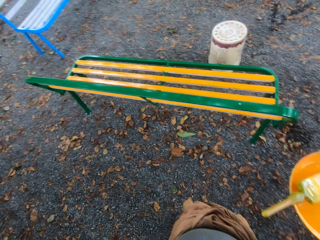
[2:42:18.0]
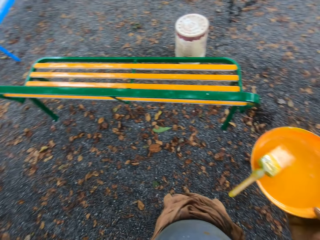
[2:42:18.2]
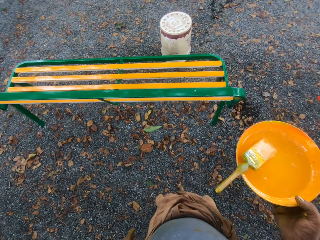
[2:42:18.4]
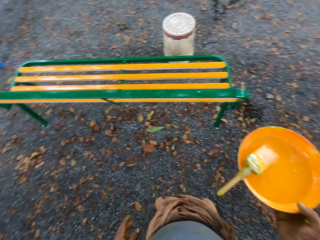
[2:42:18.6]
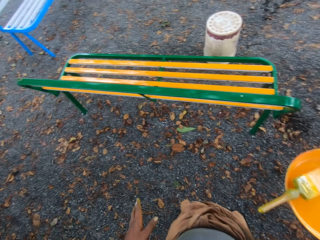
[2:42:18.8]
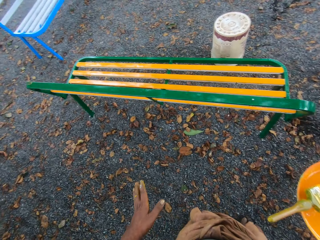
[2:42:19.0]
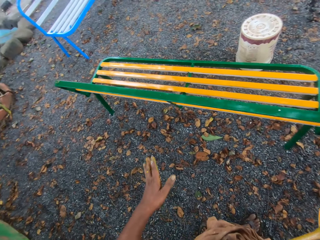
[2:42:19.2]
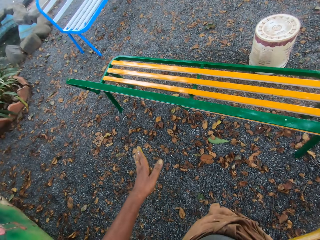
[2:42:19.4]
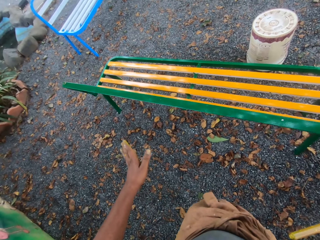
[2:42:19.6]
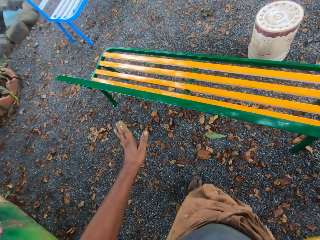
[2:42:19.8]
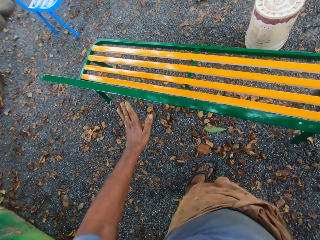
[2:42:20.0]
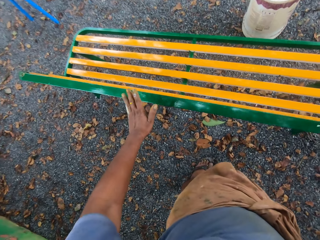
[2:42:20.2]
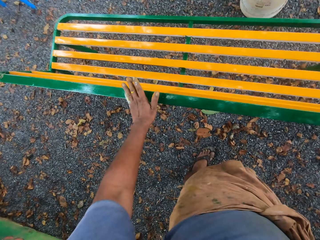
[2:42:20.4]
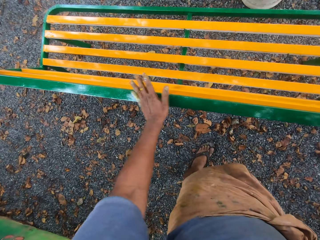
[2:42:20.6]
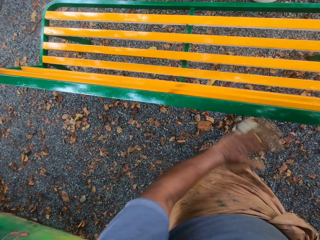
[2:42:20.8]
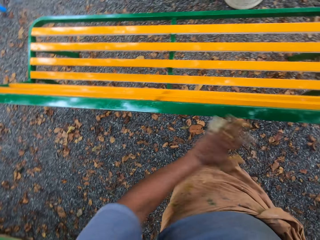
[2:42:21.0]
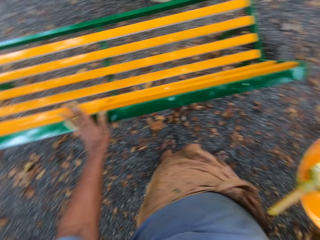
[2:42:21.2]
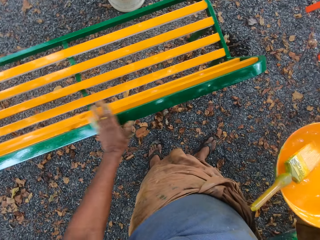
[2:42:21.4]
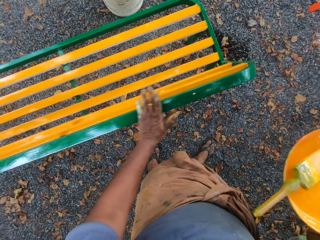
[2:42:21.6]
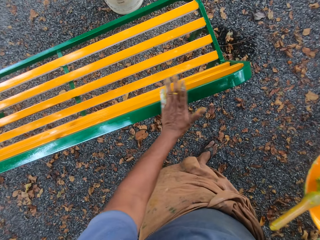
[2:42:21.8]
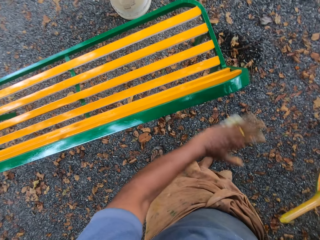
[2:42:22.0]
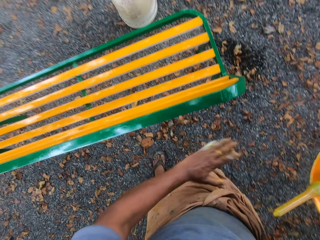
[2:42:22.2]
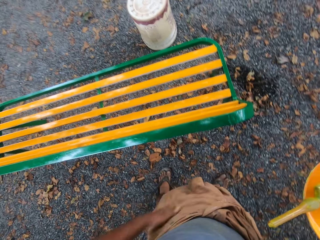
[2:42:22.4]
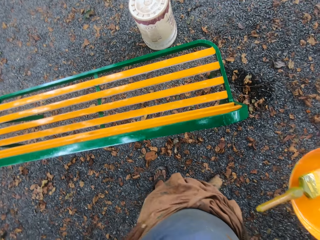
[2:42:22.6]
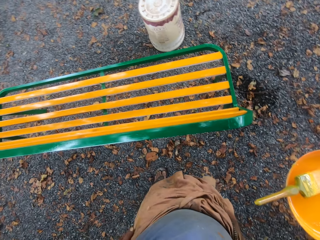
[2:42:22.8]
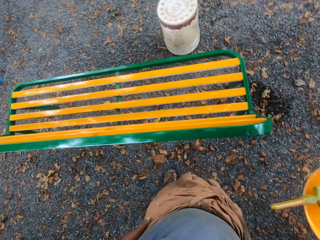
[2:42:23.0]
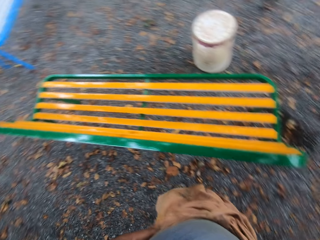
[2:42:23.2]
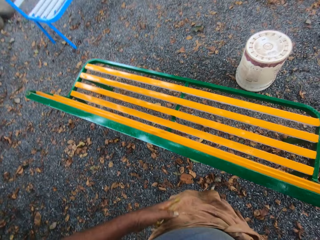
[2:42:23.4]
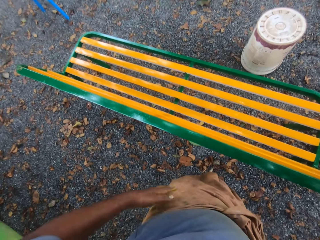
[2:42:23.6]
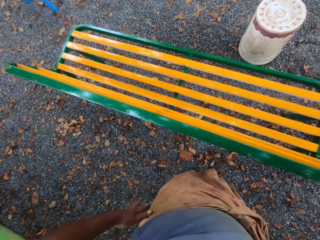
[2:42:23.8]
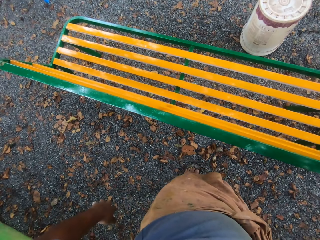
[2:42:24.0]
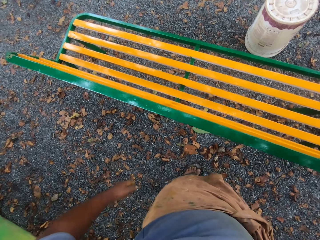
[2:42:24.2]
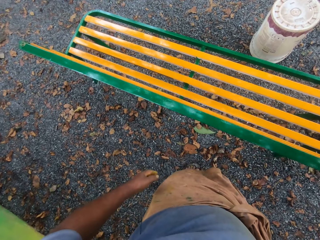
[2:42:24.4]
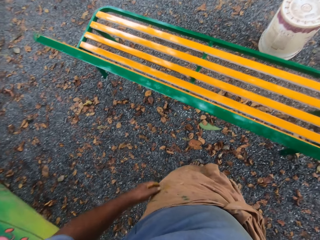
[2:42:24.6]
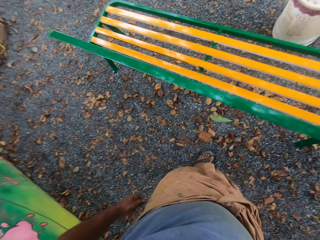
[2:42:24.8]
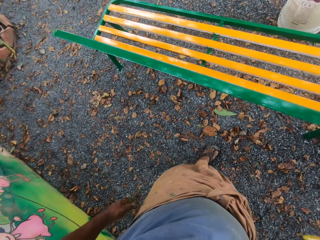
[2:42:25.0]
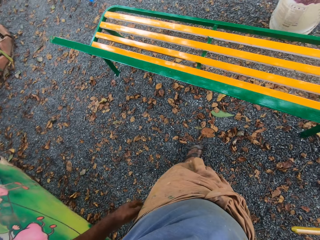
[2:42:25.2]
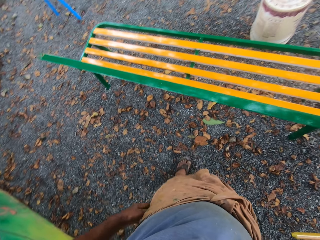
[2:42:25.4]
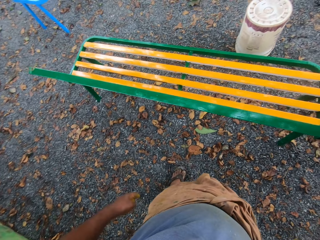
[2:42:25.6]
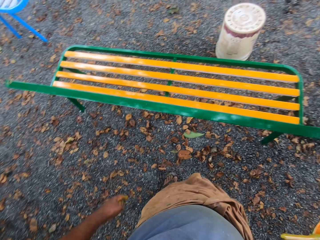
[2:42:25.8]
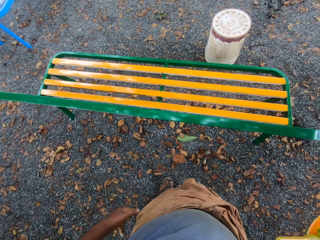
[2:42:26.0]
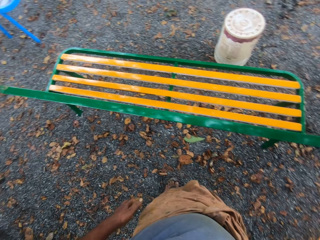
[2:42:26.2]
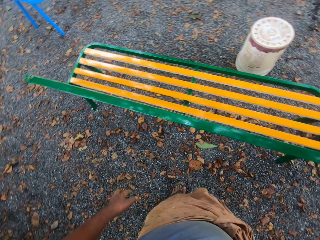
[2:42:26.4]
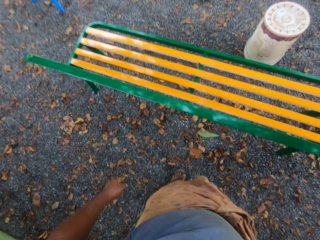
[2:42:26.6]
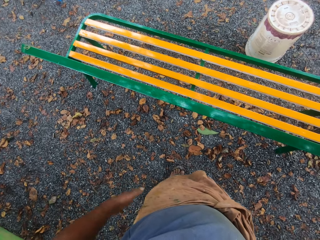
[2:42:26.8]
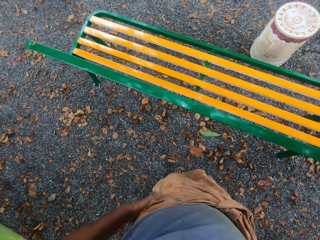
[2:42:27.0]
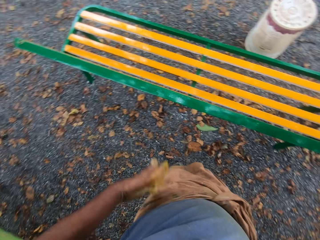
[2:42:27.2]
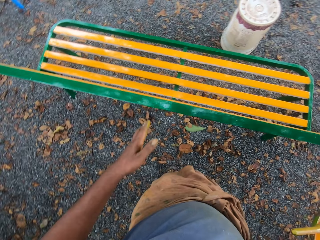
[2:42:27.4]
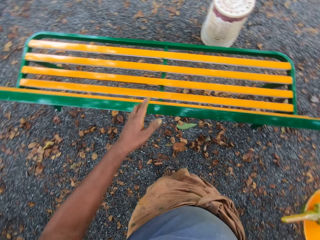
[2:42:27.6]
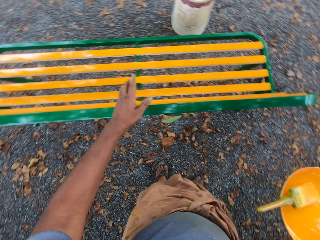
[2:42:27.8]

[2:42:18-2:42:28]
The camera wearer wipes the chair with the hand. They touch the bench. They wipe the hand on the cloth.

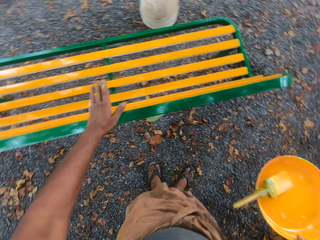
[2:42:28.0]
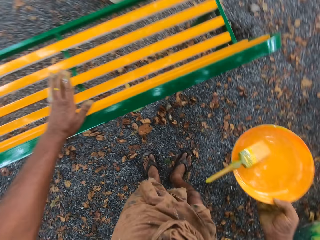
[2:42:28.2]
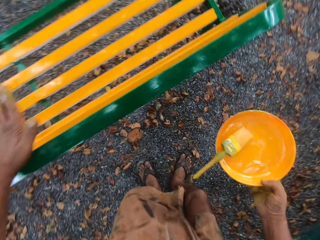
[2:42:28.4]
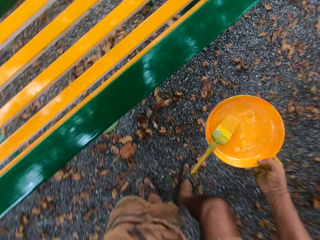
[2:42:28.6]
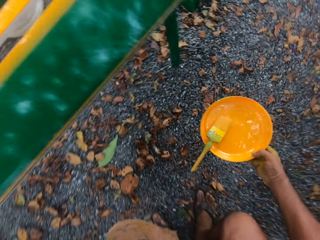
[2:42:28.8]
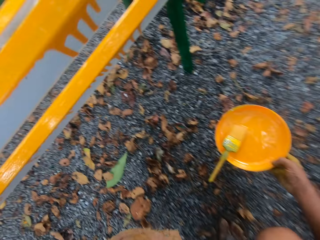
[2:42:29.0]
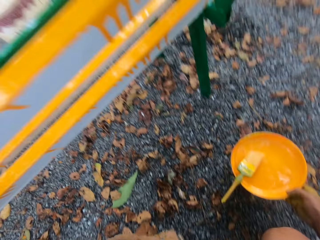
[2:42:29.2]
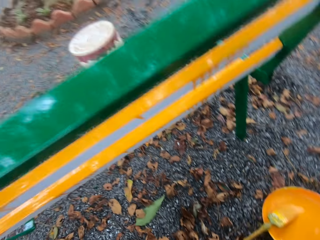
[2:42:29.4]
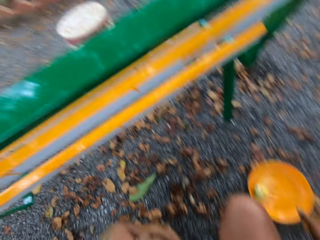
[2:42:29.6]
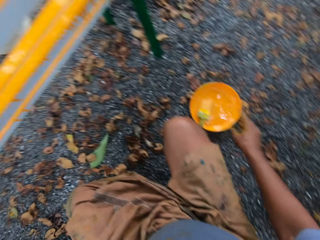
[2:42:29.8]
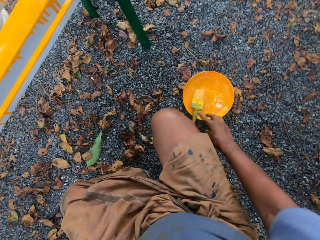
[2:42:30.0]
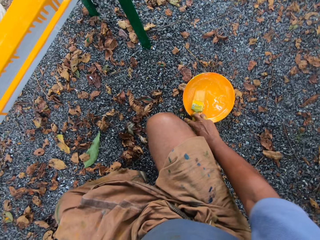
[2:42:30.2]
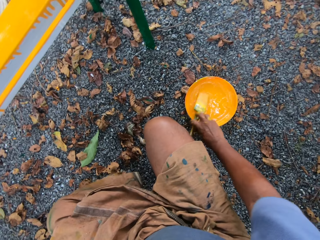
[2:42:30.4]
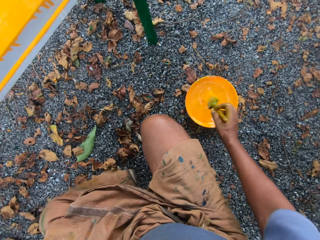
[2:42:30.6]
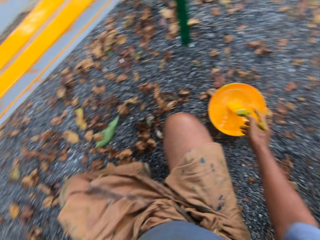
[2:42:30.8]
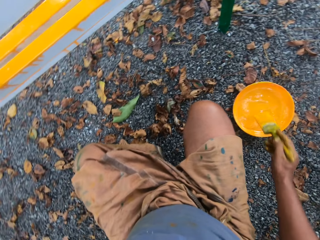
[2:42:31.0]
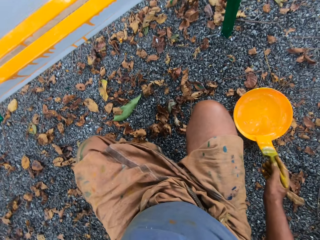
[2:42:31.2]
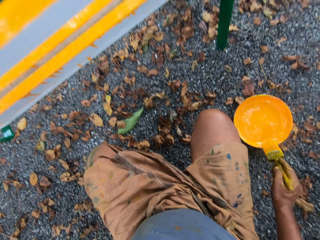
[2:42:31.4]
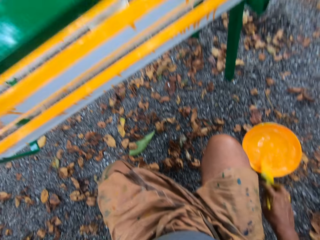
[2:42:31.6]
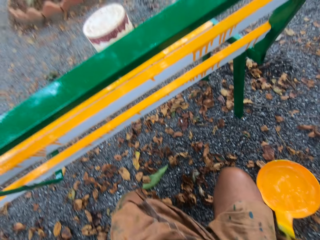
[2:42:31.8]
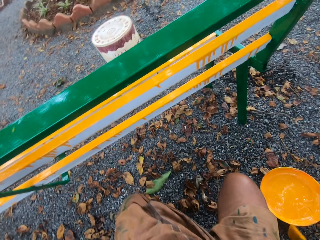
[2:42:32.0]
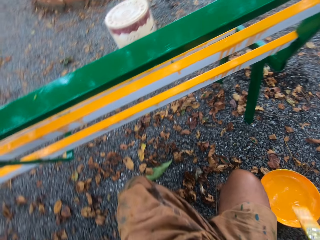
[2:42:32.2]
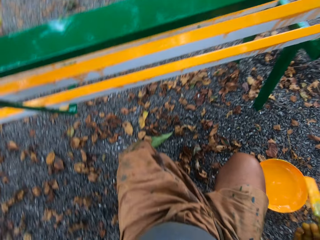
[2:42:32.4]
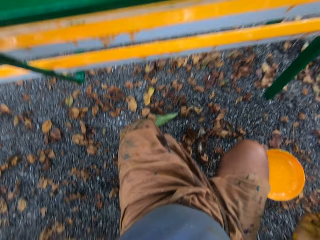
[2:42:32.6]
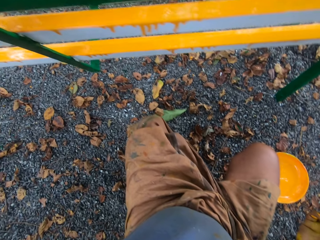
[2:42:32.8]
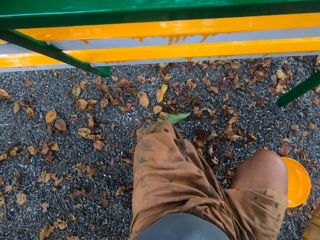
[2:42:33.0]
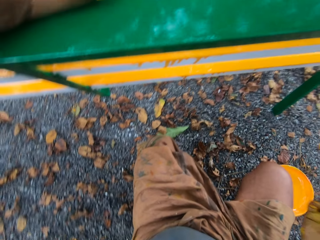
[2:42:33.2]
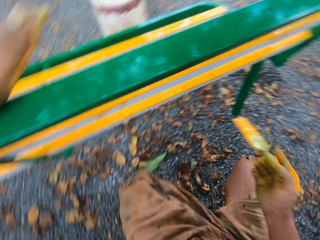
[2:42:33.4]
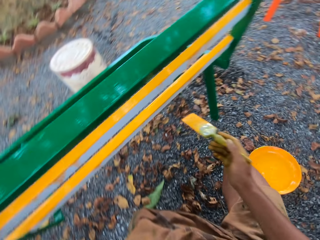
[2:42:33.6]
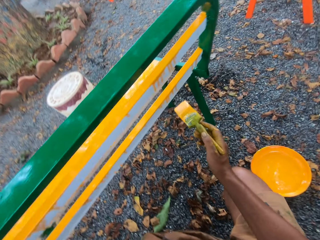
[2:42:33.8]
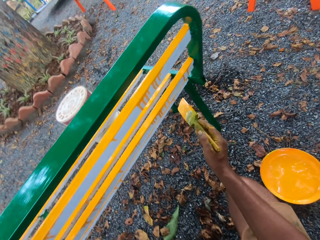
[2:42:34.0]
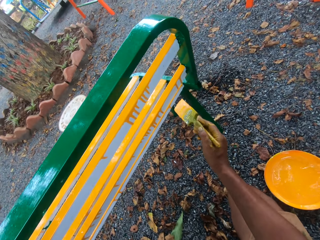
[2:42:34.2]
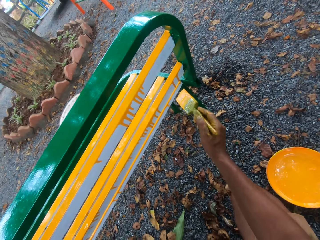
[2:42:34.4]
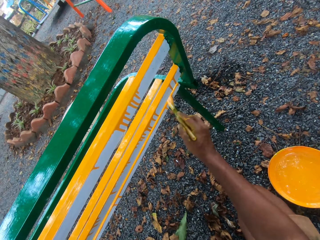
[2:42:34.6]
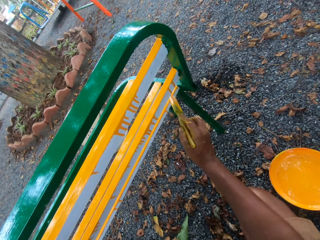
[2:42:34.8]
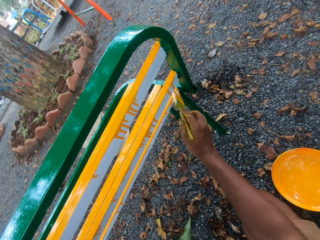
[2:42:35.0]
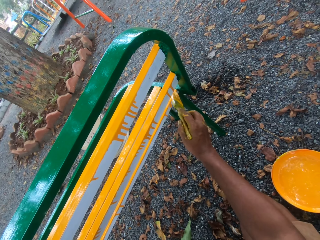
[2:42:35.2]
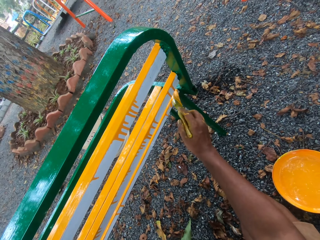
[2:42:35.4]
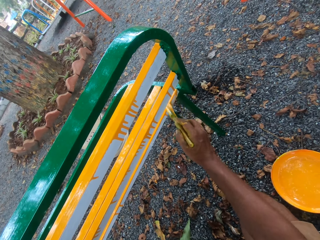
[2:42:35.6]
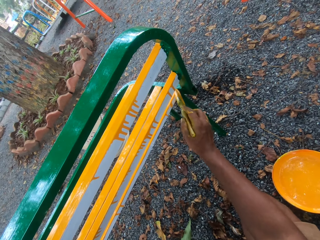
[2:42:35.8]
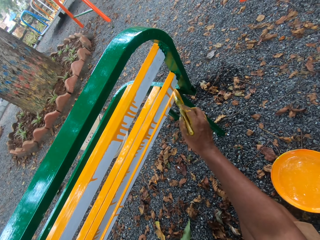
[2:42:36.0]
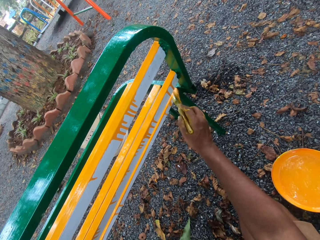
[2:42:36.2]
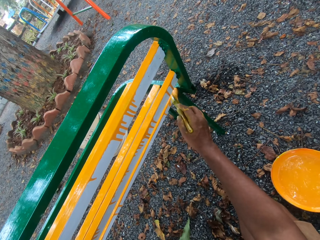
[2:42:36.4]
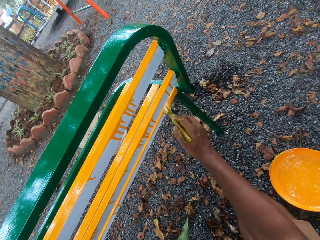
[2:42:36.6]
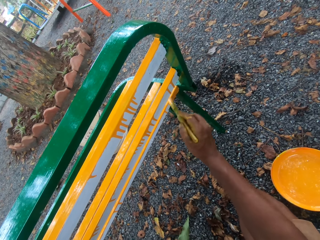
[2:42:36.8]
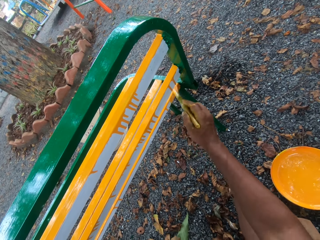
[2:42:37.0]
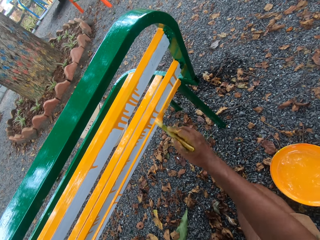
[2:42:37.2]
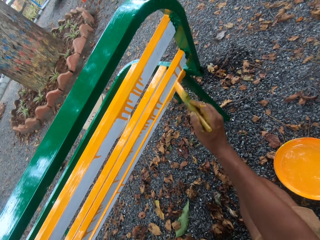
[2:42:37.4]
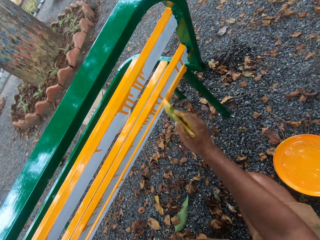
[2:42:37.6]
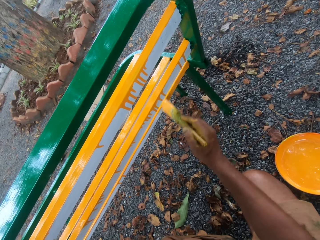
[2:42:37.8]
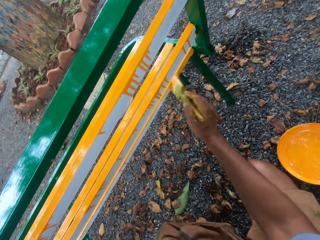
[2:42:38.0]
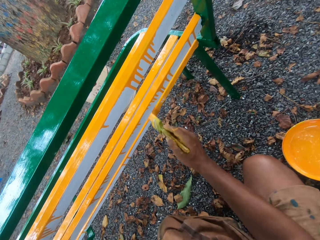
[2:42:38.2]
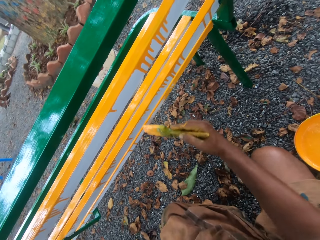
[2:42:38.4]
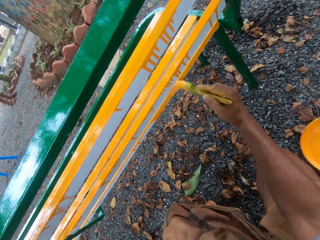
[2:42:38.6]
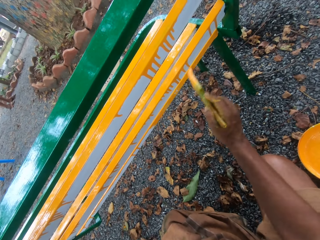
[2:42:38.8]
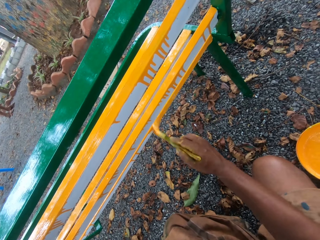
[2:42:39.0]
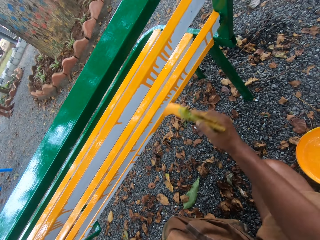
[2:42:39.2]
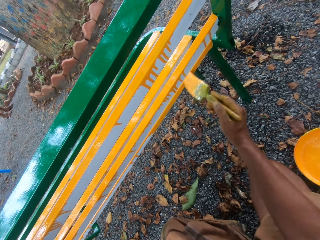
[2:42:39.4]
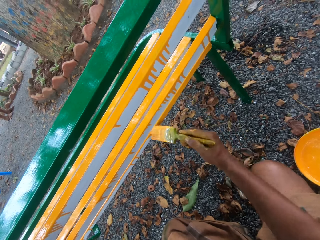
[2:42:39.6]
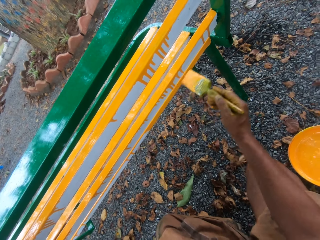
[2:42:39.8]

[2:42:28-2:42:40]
The camera wearer moves the hand on the chair. They put the dish of paint on the ground. They remove paint from the brush on the dish. They paint the bench with the brush.
